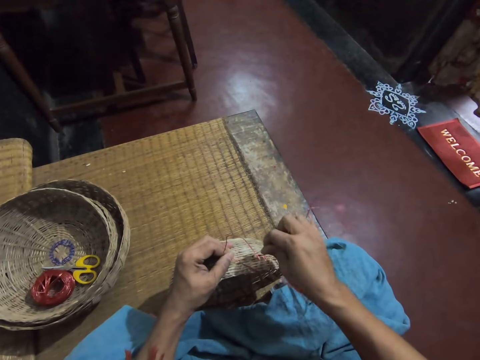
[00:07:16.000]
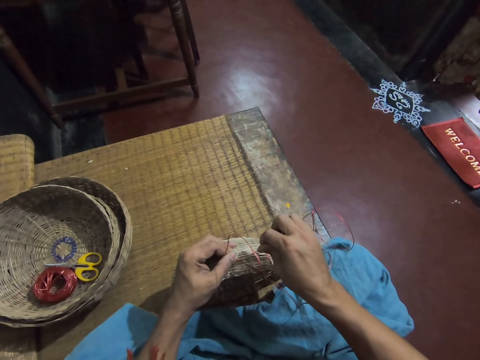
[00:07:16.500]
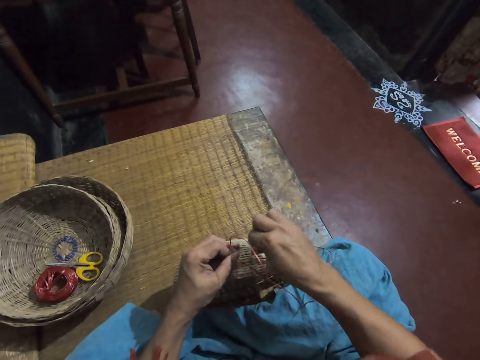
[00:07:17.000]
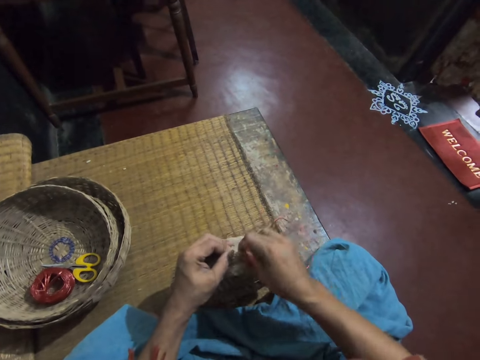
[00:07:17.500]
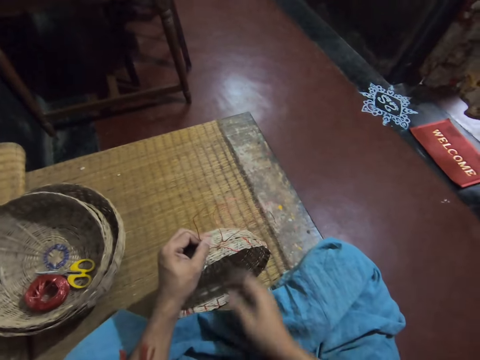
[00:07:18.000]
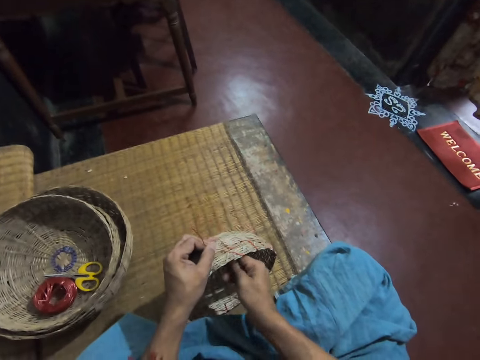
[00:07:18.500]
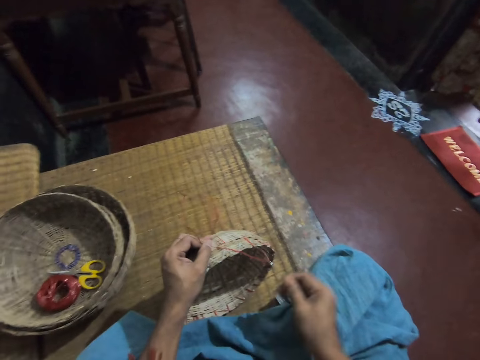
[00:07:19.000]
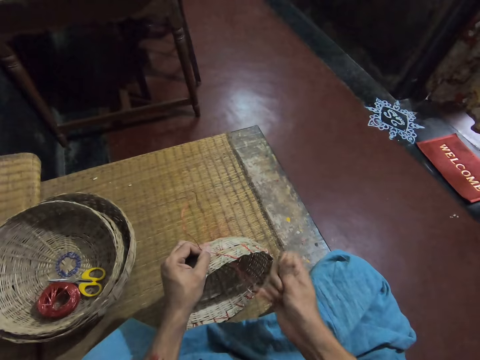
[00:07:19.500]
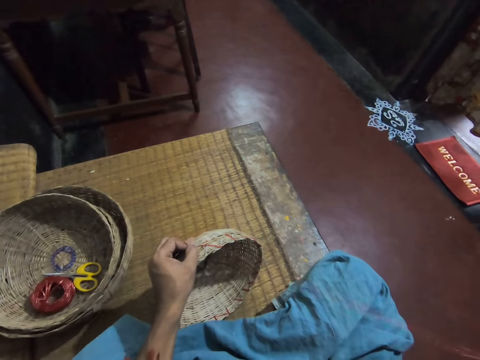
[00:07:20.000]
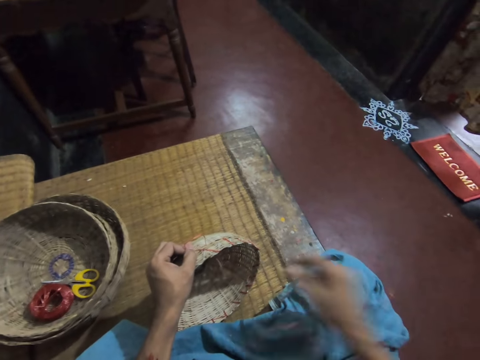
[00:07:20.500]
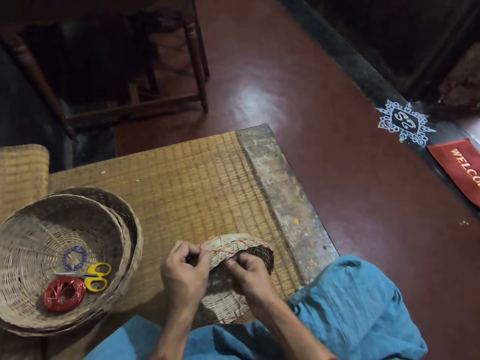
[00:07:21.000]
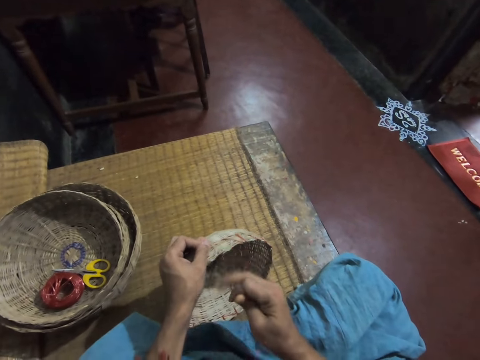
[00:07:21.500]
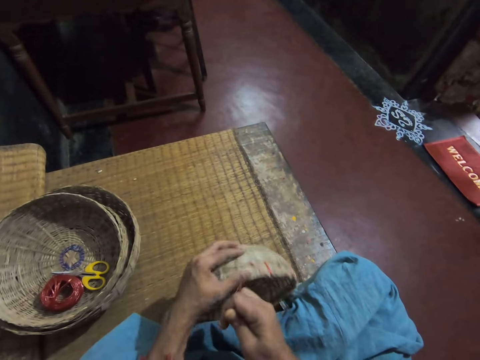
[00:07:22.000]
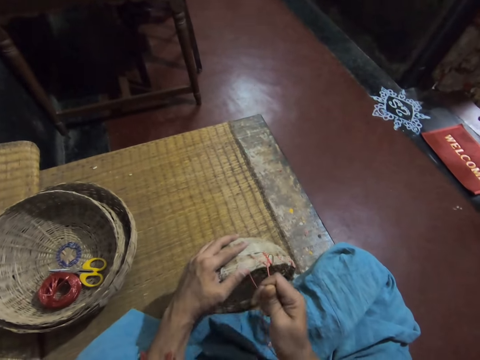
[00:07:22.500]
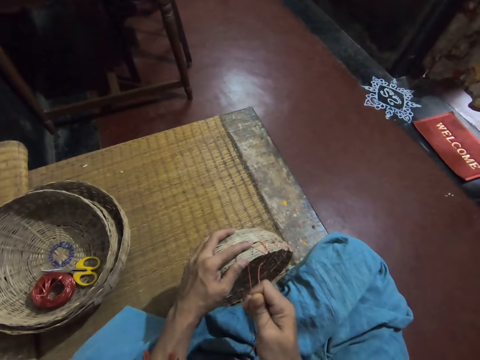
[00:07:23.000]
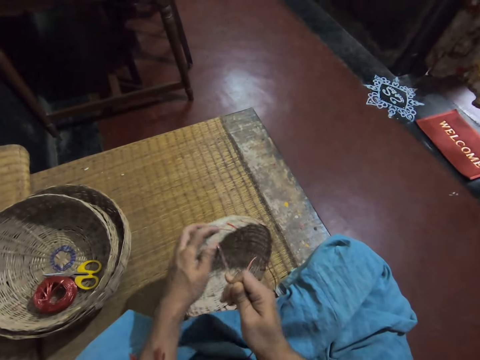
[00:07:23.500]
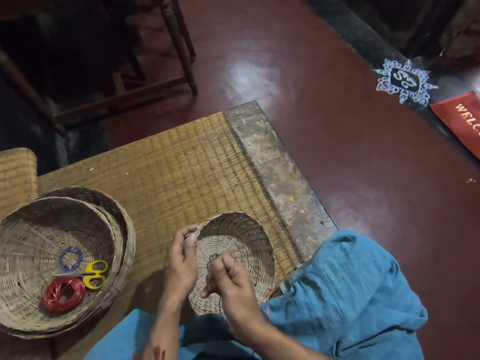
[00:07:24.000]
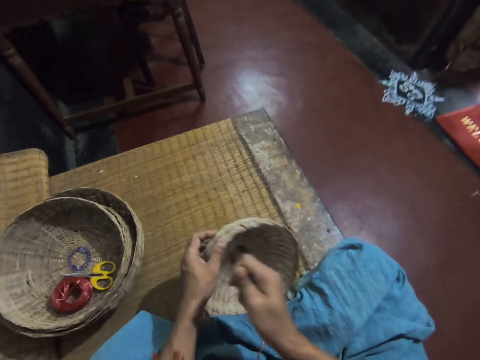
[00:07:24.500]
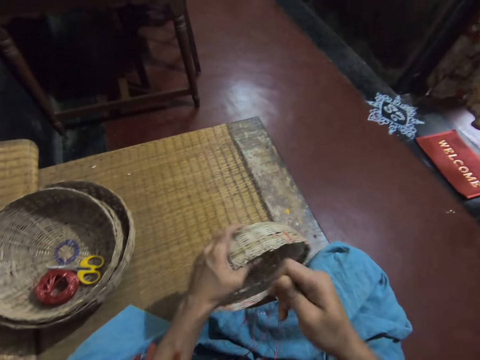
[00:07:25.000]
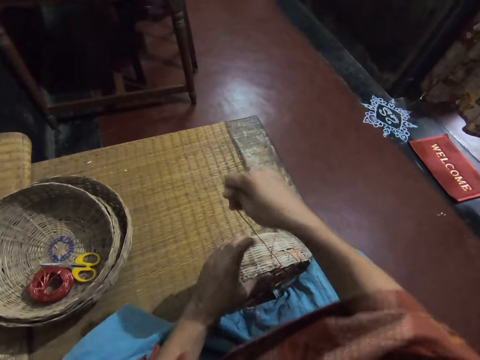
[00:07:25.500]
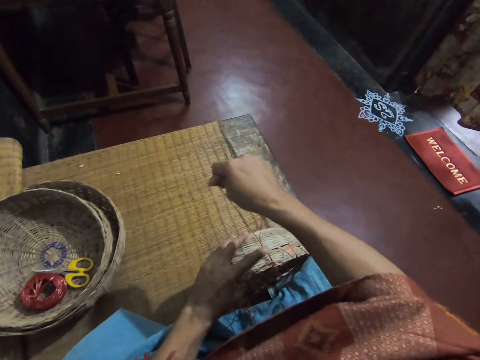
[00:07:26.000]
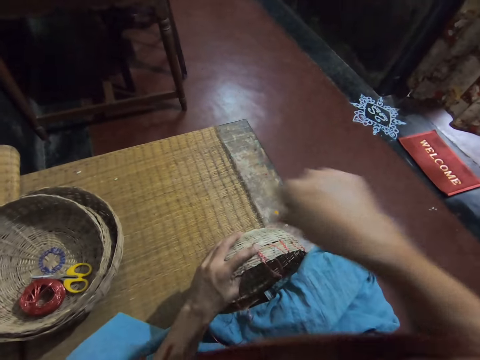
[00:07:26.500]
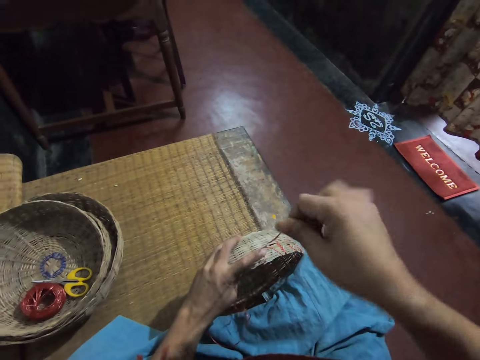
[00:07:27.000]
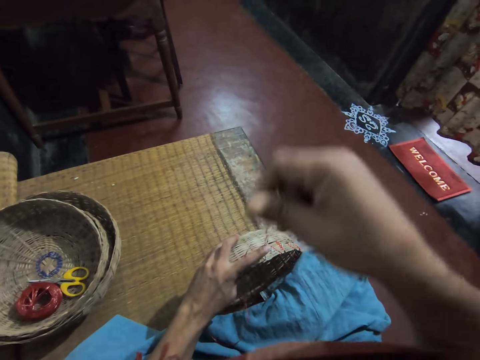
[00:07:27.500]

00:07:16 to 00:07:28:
The camera wearer passes a needle with straw through the basket. She pulls the needle with straw with her right hand. She adjusts the straw.

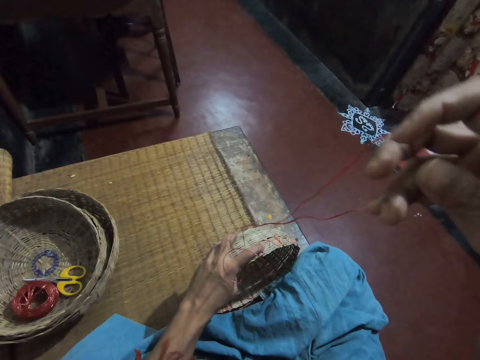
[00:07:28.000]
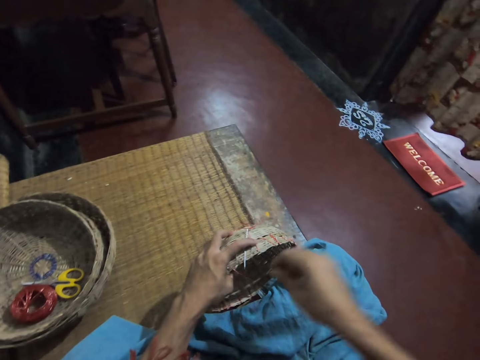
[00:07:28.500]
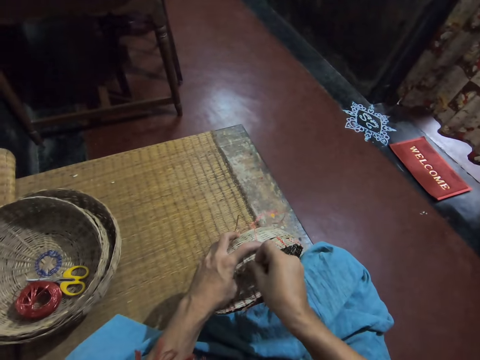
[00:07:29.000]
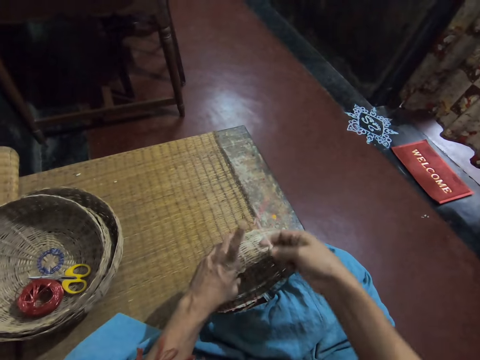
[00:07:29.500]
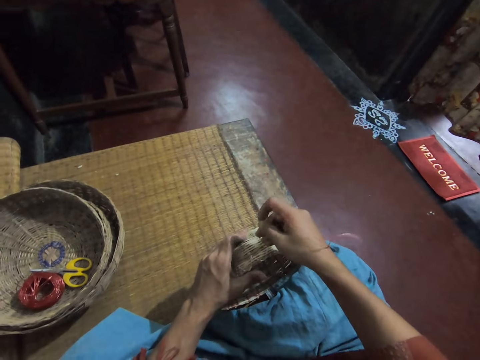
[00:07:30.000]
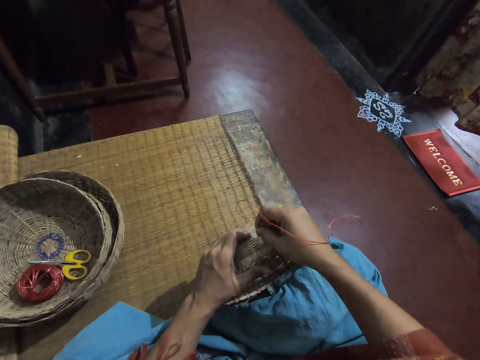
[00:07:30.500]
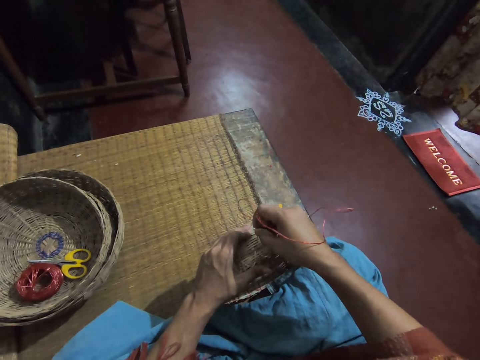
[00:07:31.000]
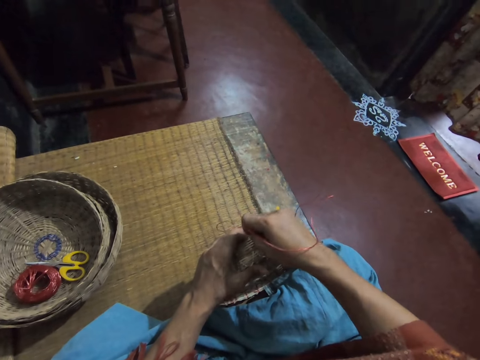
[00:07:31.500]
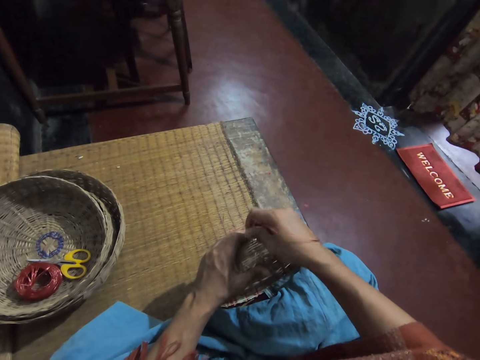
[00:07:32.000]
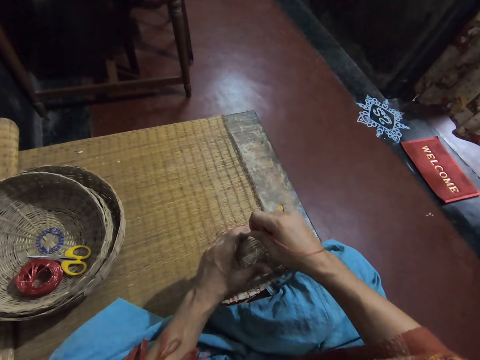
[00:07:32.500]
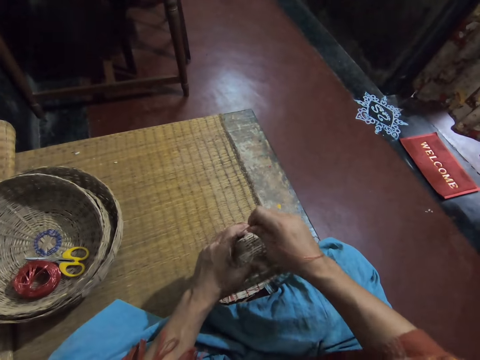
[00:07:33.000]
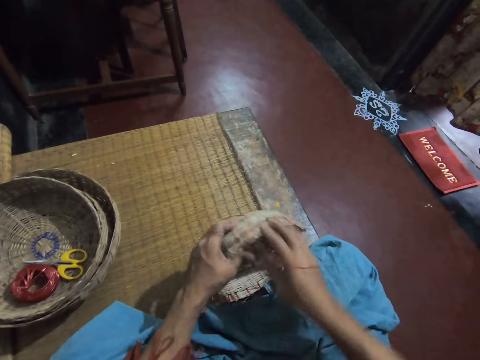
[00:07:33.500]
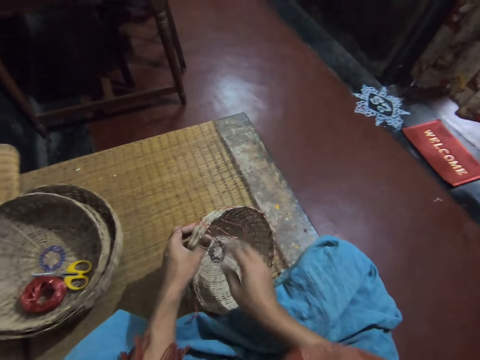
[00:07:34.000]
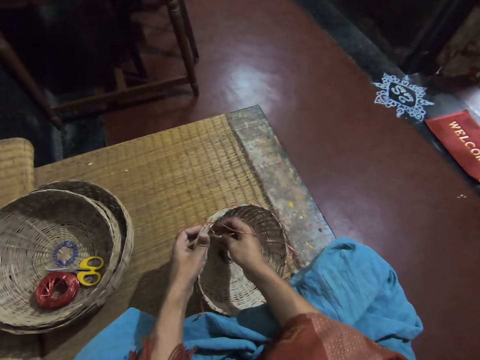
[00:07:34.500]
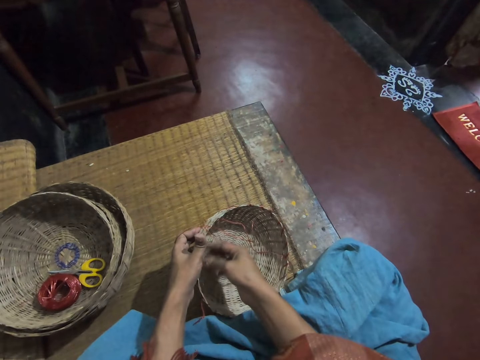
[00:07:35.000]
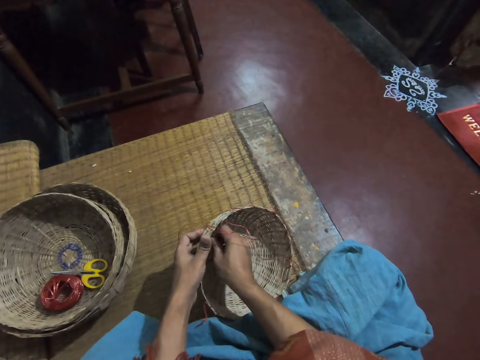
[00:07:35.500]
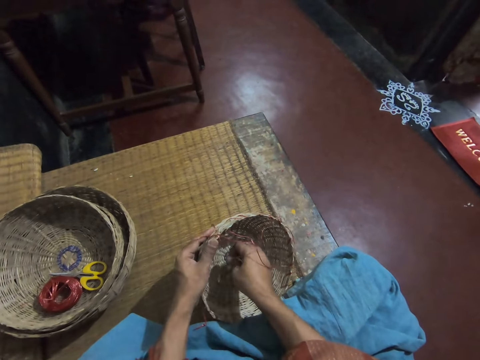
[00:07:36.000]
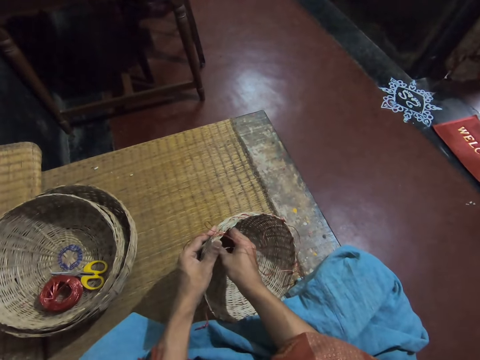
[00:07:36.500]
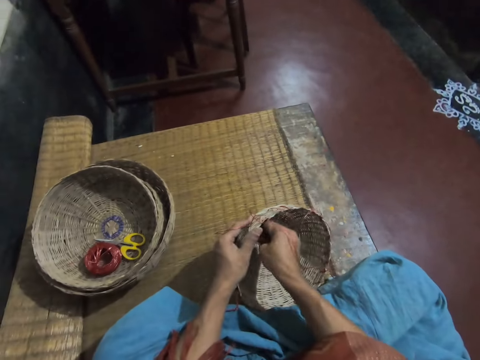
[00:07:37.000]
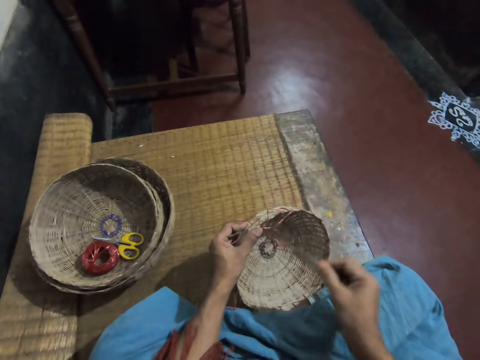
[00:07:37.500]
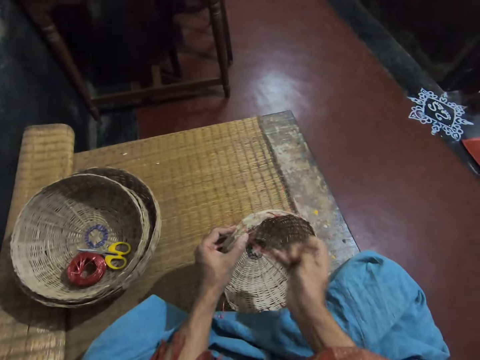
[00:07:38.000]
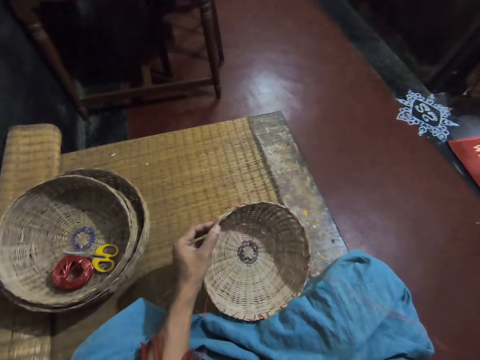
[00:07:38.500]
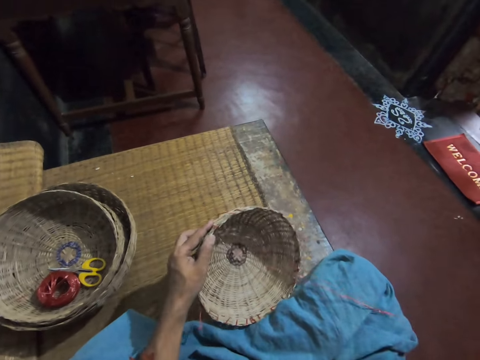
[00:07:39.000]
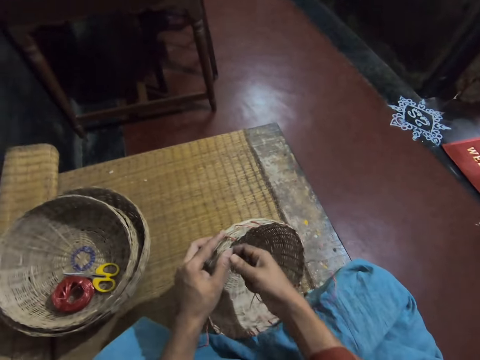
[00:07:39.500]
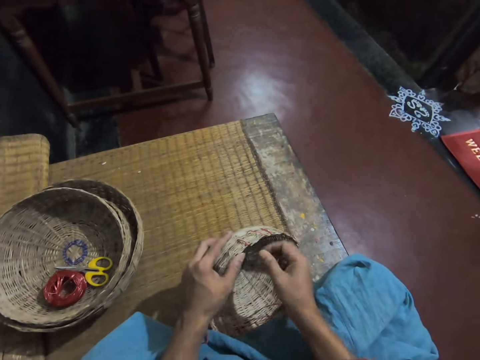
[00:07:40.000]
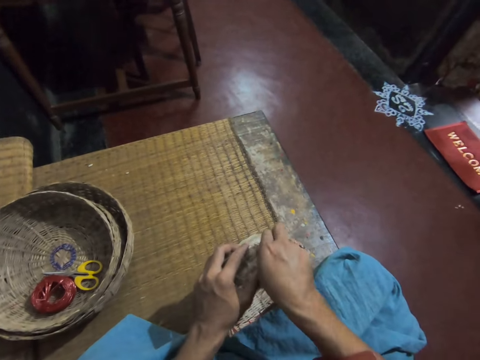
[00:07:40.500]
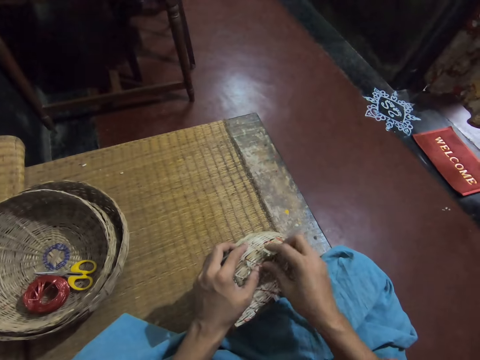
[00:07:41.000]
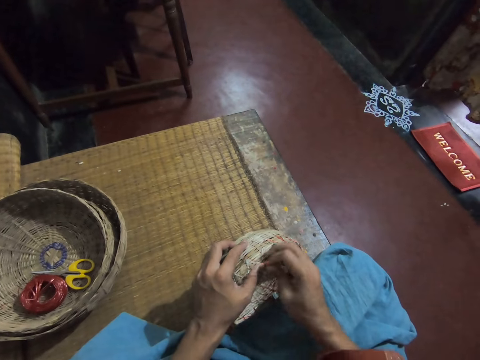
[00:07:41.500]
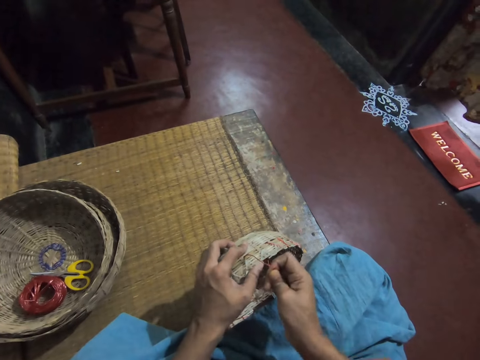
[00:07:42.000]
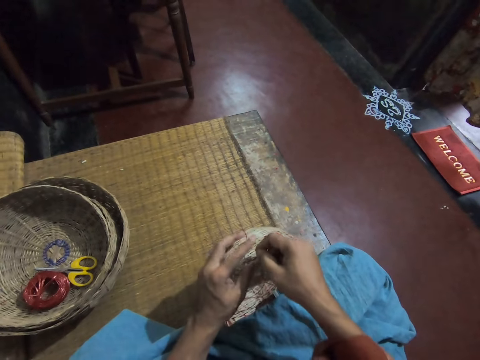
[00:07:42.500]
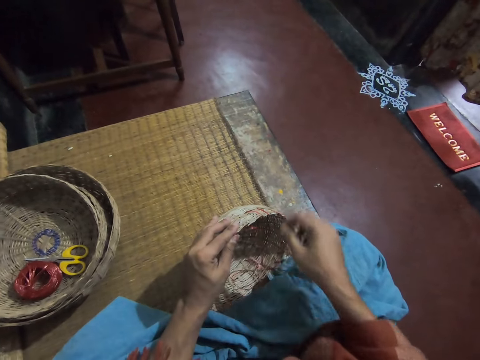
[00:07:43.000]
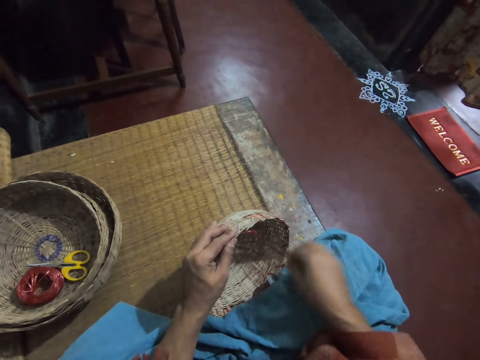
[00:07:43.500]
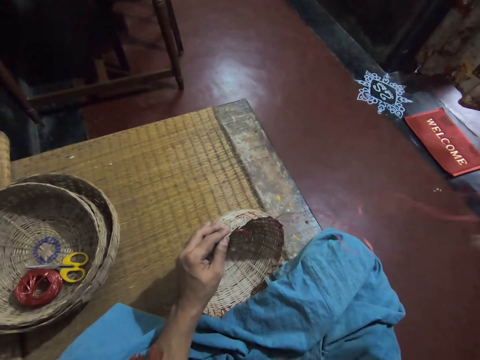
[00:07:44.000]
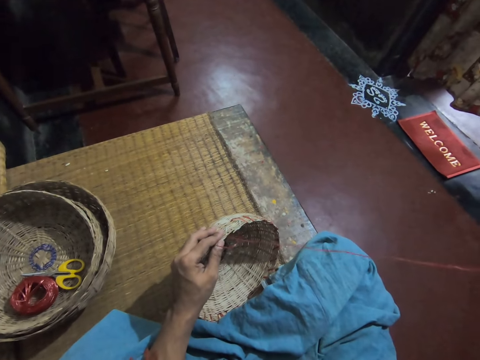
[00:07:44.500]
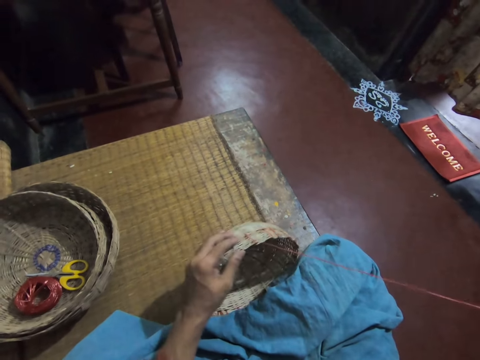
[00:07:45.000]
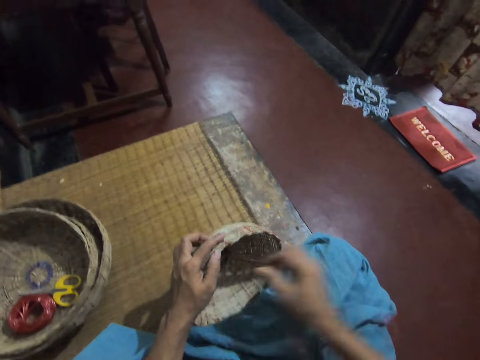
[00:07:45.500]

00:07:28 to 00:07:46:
The camera wearer picks up the needle with straw. She passes the needle with straw through the basket. She pulls the needle with straw with her right hand. She adjusts the straw.
